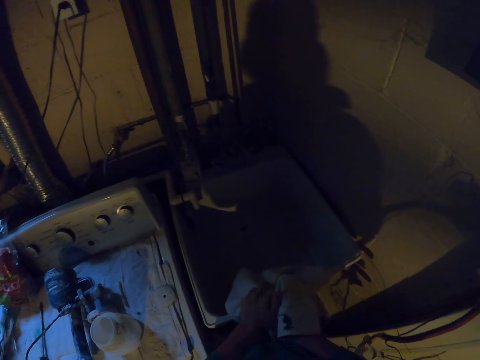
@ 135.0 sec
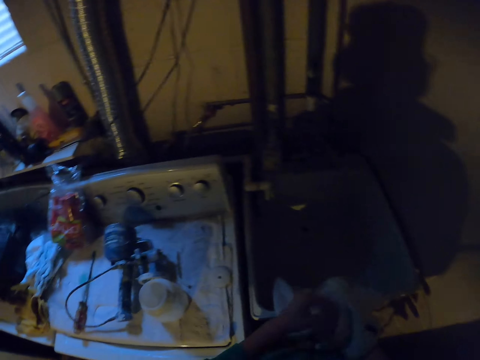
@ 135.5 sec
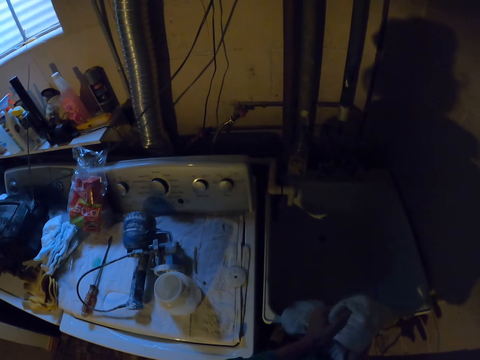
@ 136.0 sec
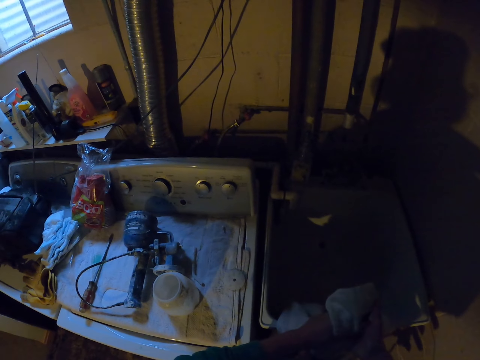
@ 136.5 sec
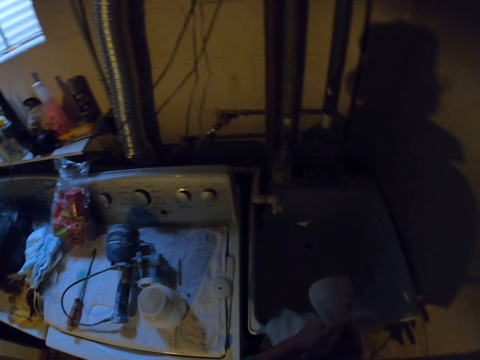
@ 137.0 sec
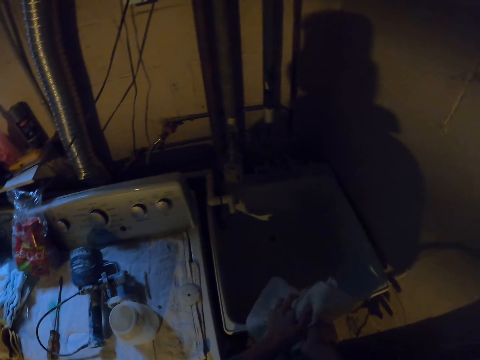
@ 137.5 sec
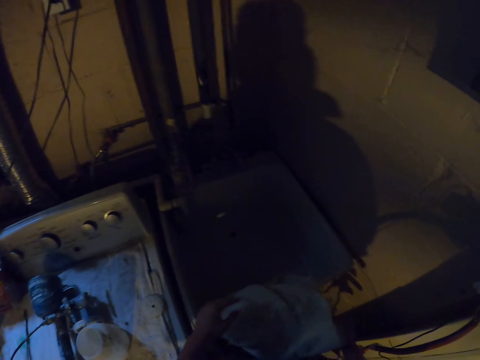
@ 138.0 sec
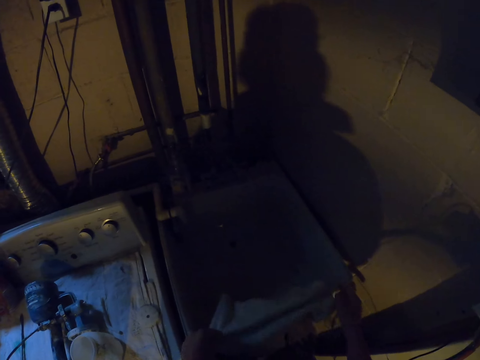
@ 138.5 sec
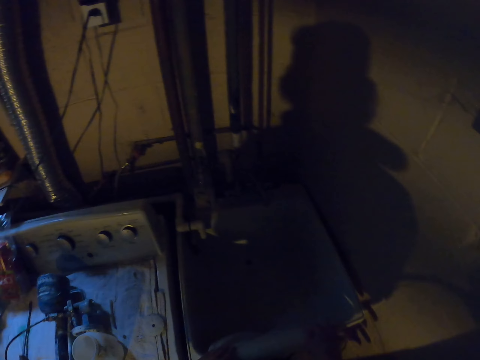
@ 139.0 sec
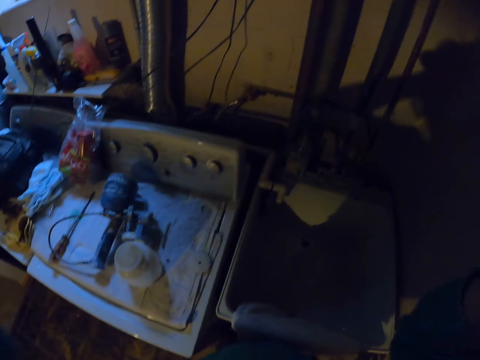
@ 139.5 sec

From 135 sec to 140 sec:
The camera wearer moves a hand towel.
